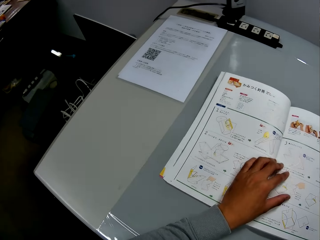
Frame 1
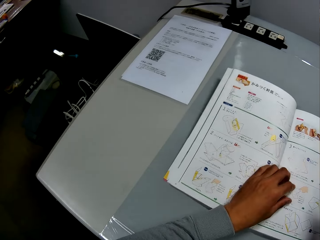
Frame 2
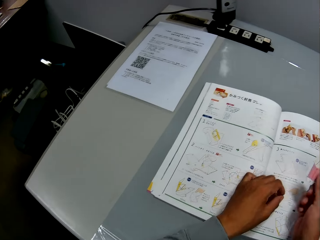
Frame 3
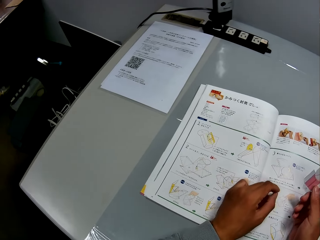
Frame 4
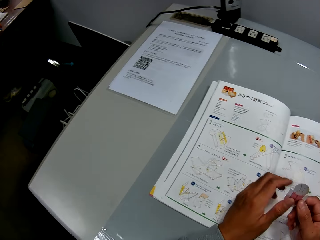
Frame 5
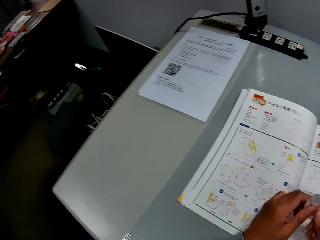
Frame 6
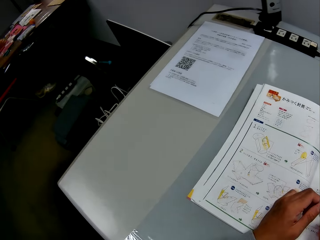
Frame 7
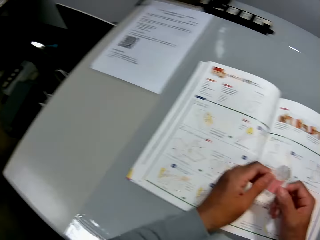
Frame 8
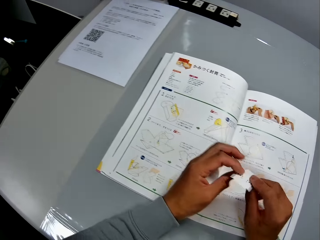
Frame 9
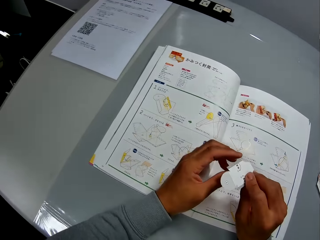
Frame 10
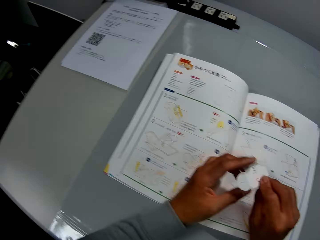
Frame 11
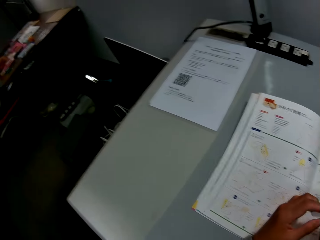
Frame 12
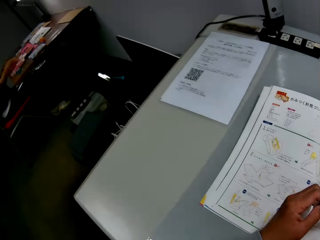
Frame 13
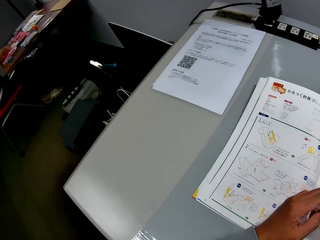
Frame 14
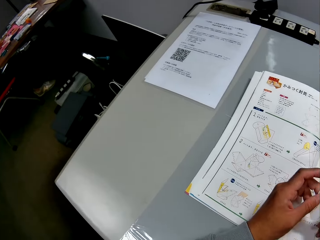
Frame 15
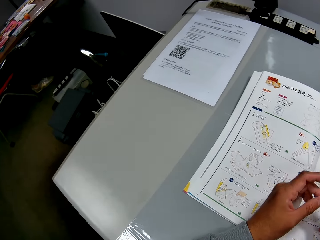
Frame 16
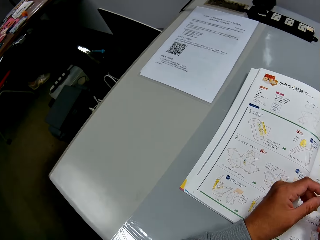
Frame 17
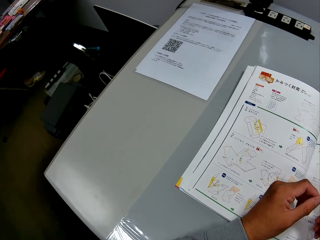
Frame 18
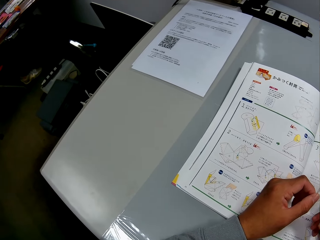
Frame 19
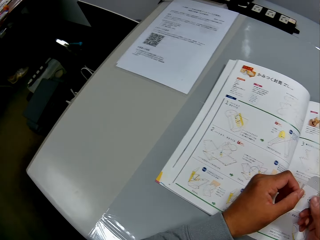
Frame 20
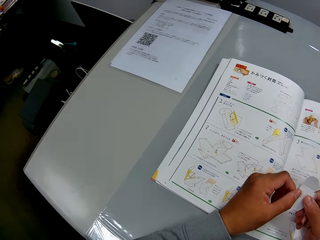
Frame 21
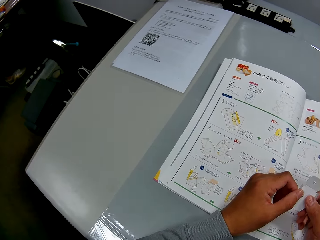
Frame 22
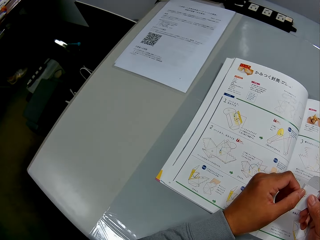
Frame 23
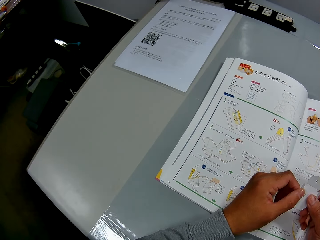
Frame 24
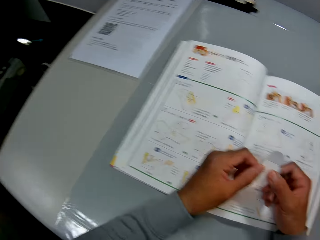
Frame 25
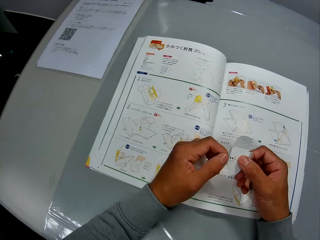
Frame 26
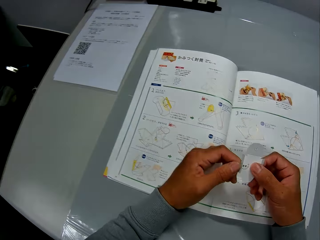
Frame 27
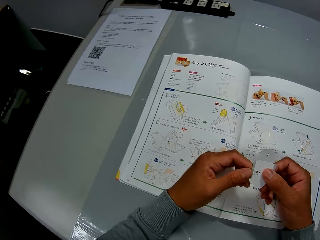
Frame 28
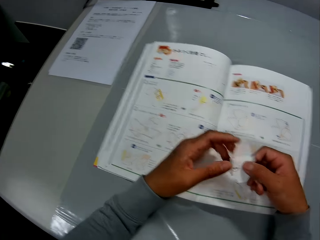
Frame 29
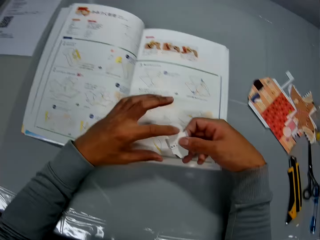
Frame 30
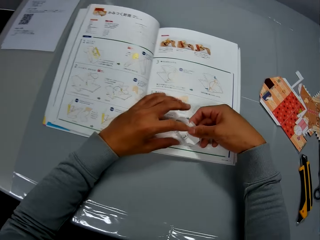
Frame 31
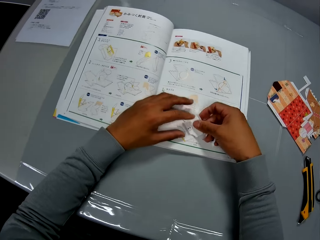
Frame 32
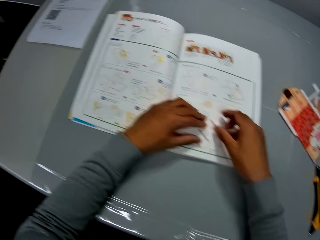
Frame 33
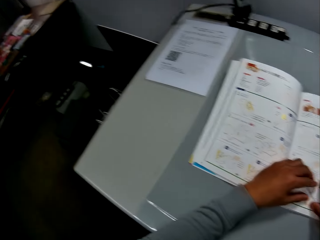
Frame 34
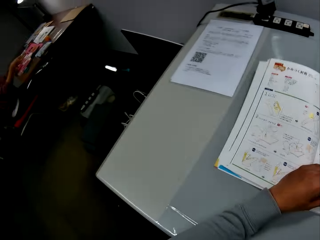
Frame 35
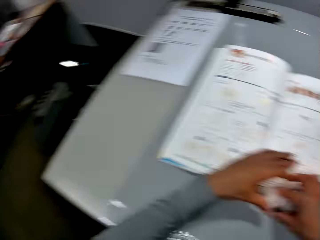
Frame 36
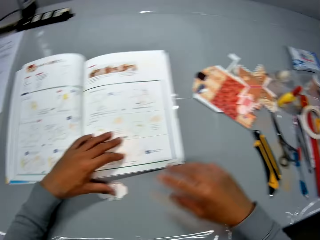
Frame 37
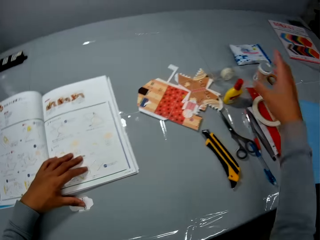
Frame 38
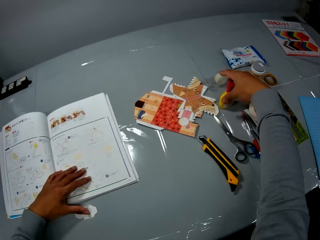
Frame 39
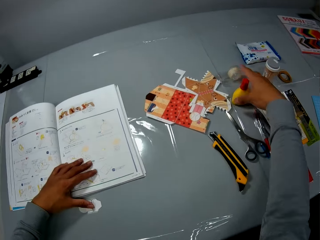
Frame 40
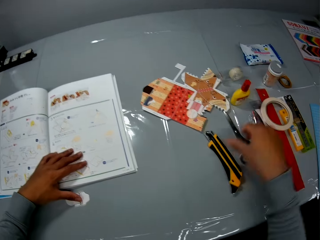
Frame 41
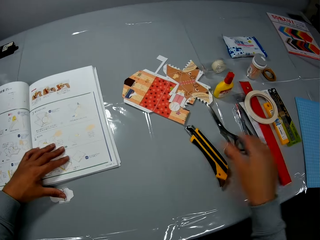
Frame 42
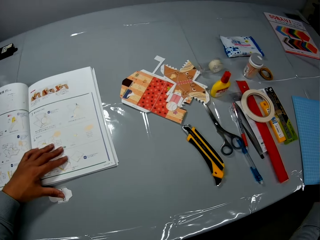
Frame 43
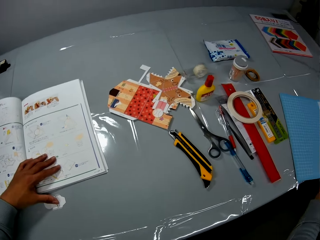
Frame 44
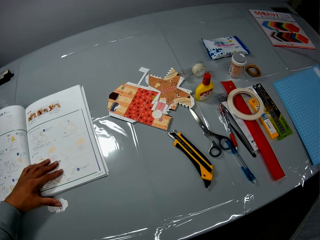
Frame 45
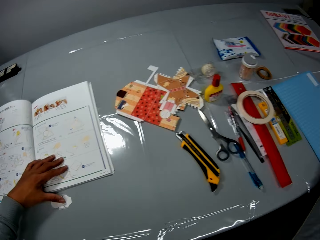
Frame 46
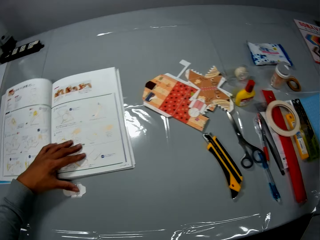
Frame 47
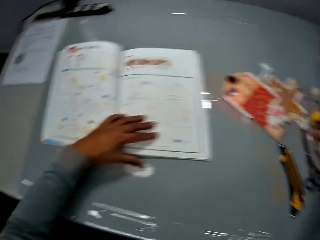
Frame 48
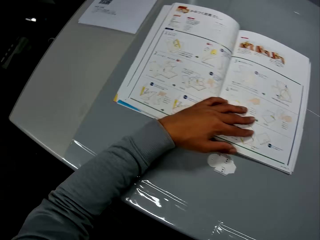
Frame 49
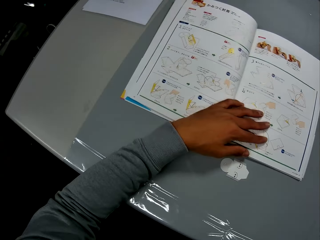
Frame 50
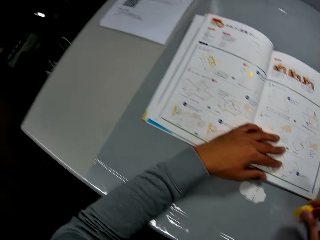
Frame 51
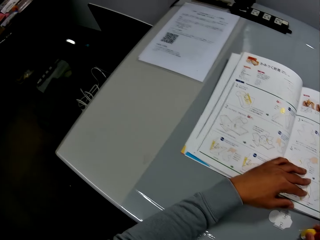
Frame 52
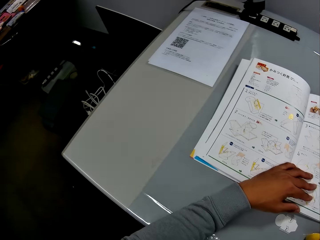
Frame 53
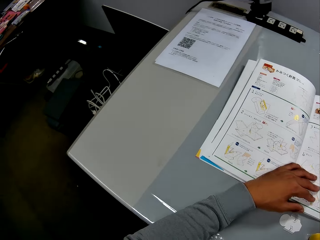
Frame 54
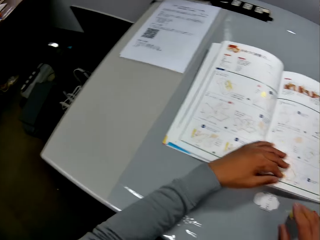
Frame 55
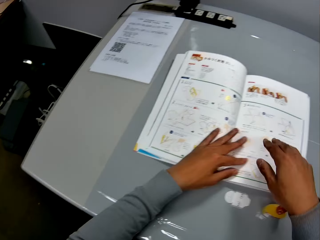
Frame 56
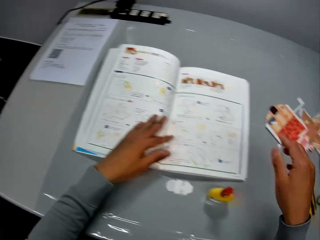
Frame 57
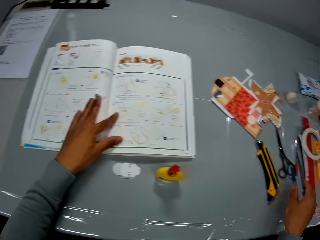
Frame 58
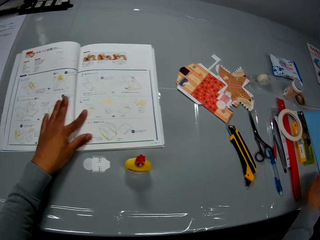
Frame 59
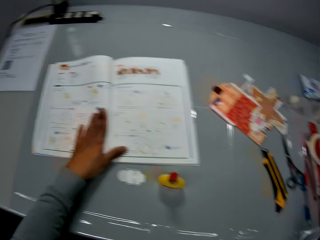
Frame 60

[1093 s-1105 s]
The camera wearer holds the cut out paper craft with his hands. He looks around. He stares at the cutout. He places the cut out paper craft on the craft book. He looks around. He places the cut out paper craft on the table. He touches a container with his right hand. He inspects a glue on the table. He touches a utility knife with his right hand. He touches a file. He adjusts the sheet on the table with his right hand. He moves the container on the table with his right hand. He looks aside.

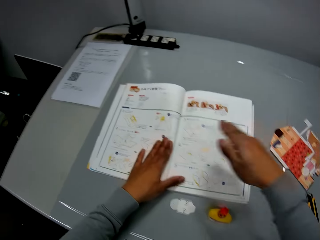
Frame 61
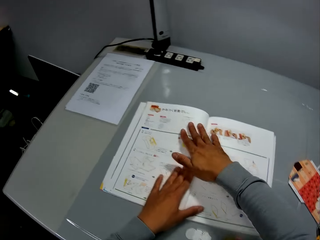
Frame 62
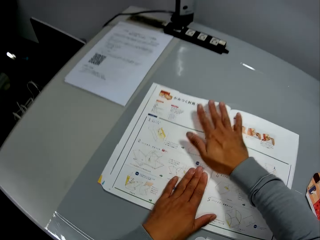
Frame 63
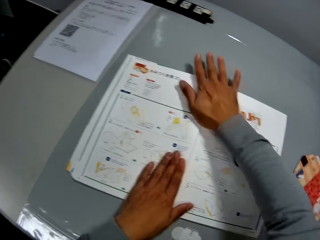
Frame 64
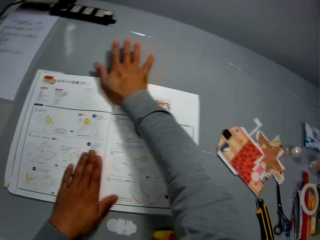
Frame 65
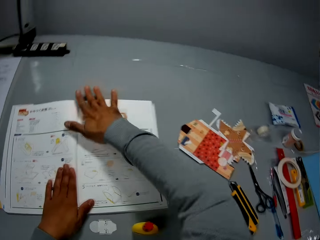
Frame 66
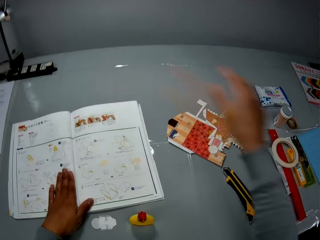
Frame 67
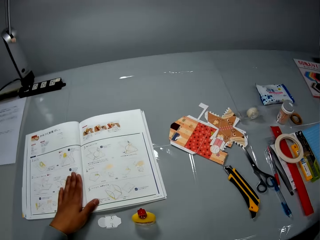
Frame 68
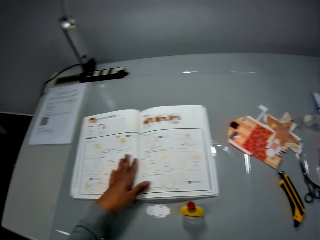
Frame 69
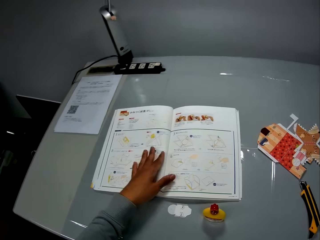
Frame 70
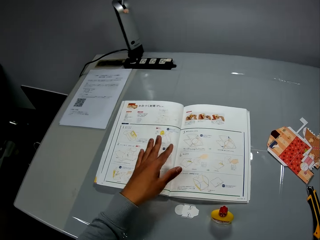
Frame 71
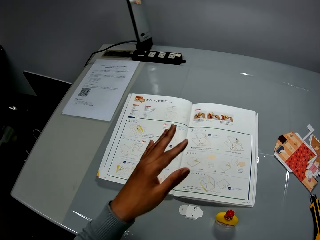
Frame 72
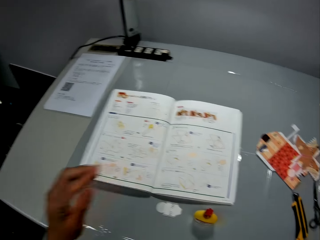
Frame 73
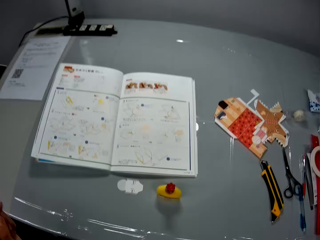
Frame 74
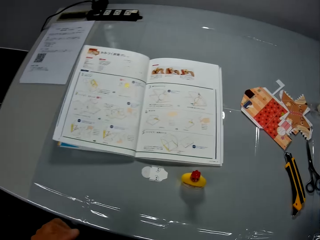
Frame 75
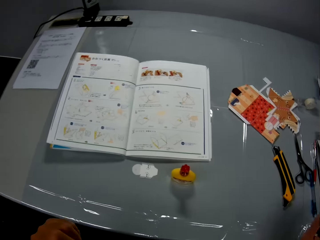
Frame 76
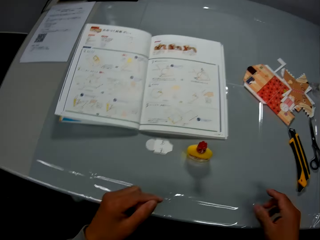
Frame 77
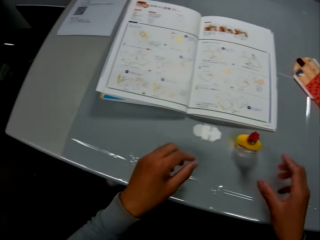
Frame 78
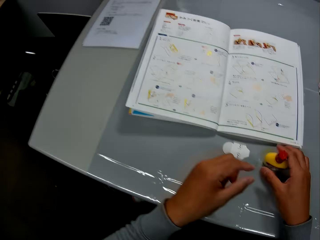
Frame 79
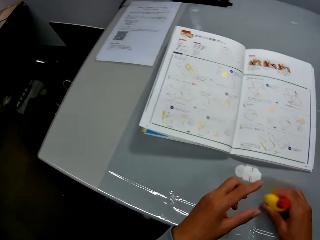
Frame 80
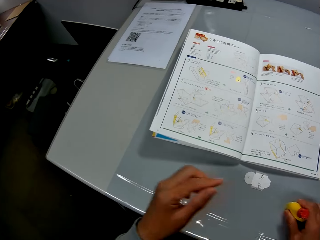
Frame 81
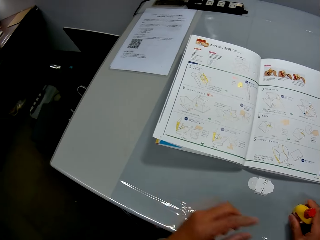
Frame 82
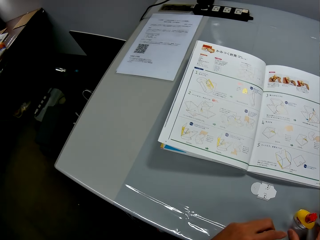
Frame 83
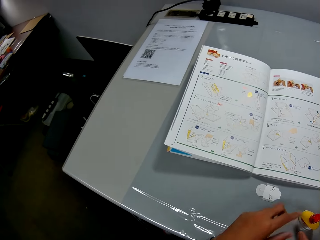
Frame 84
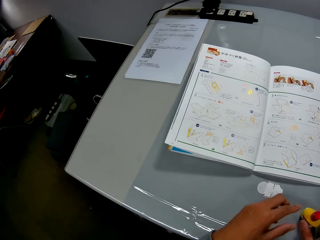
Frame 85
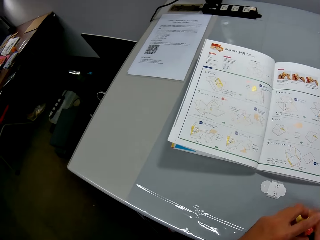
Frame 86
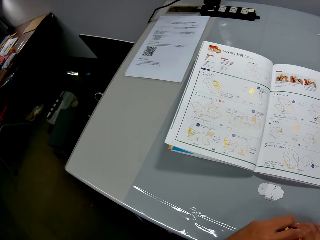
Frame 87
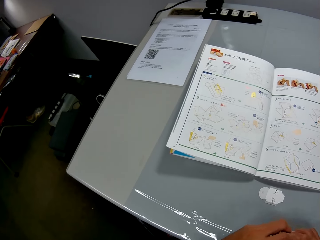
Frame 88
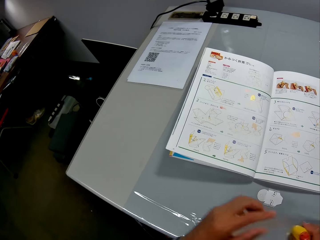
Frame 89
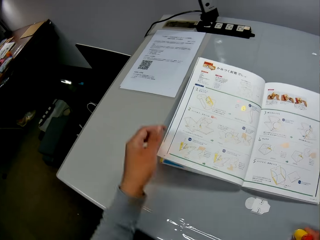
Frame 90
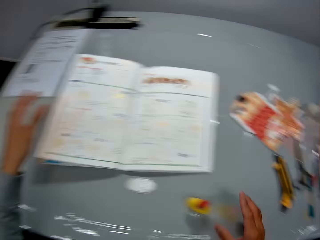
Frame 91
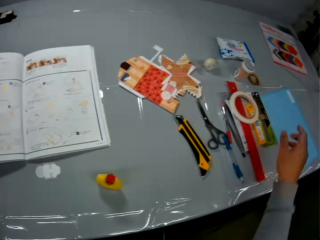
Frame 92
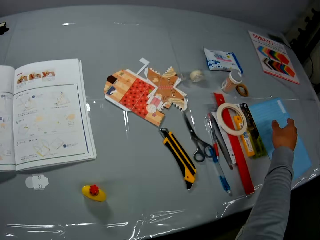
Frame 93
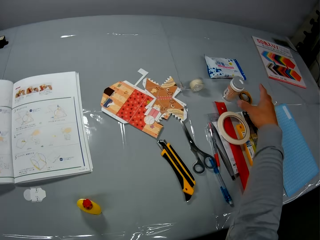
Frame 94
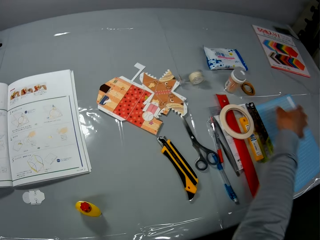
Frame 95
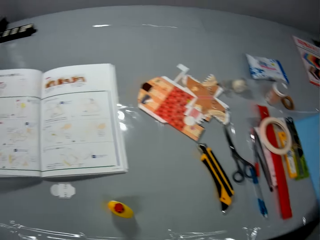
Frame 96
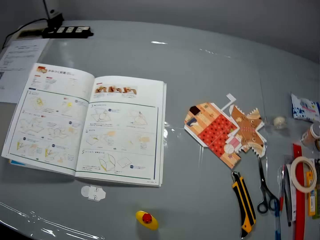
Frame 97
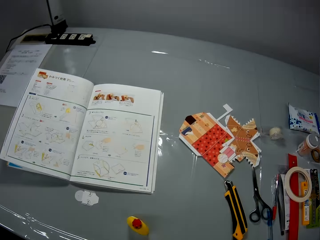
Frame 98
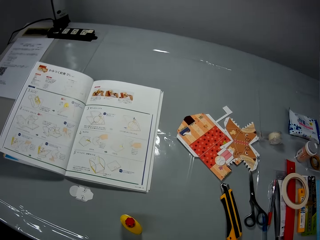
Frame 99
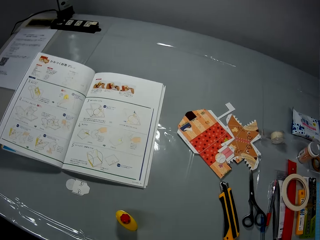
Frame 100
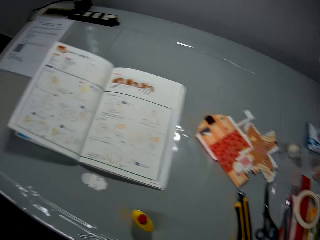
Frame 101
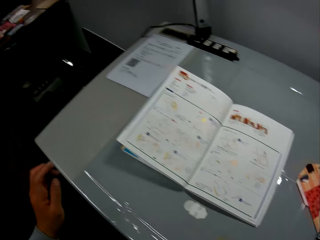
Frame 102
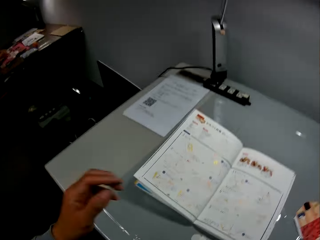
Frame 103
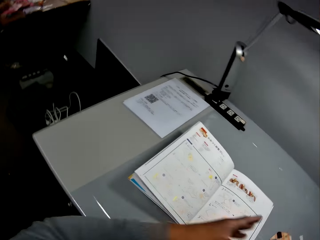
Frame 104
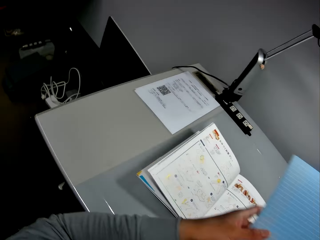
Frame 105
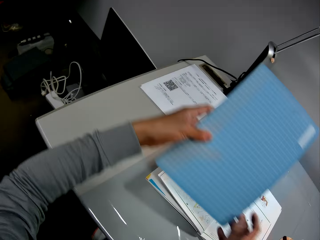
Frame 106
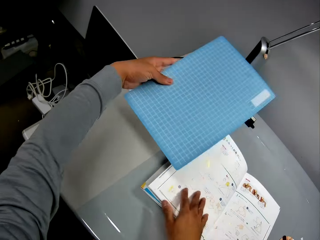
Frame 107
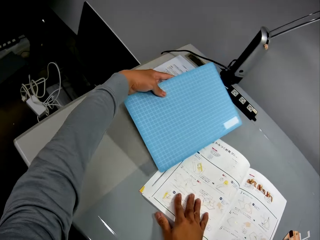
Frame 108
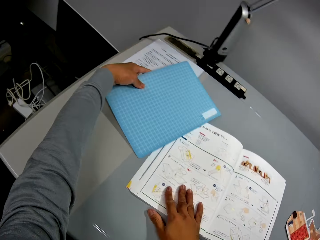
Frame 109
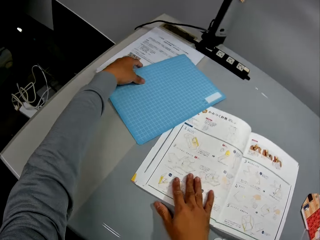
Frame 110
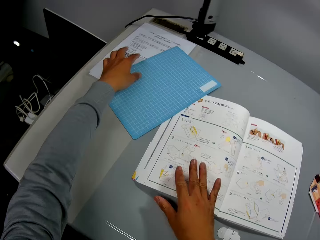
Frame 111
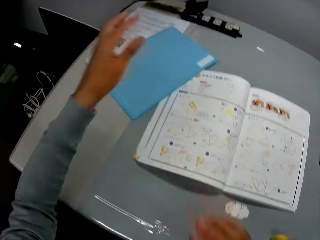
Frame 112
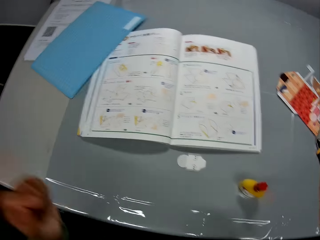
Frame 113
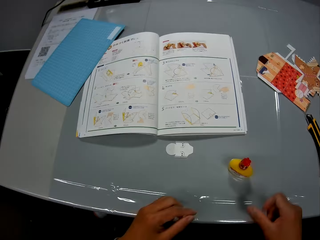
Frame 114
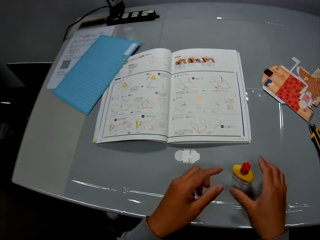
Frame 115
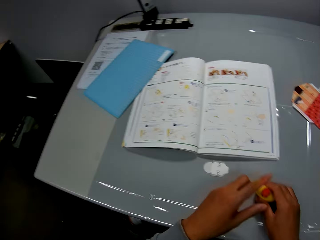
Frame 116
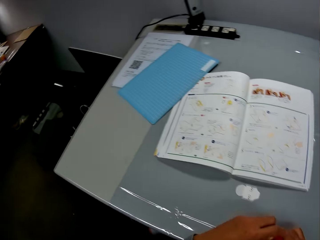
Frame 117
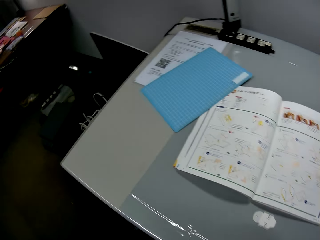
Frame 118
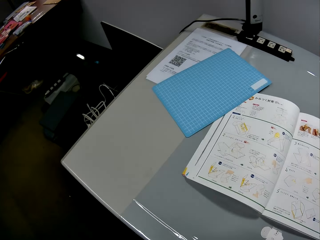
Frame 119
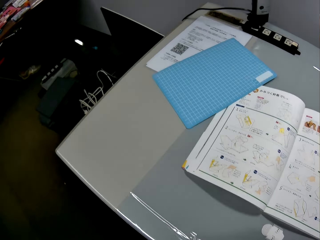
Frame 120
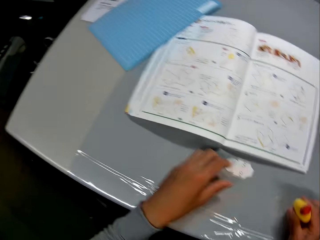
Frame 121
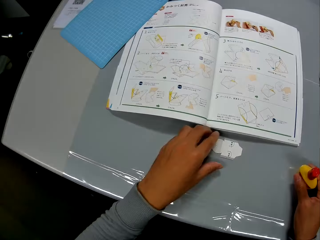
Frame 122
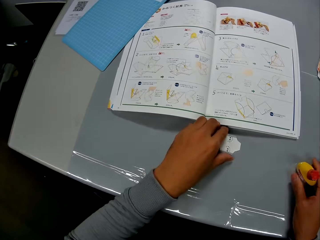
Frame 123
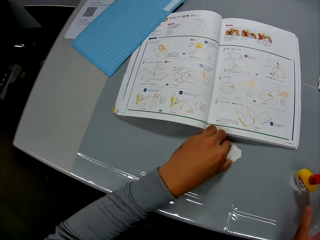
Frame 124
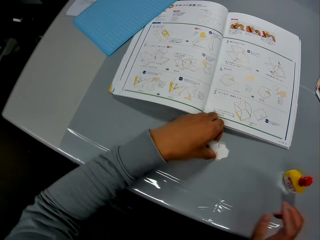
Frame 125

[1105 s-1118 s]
The camera wearer touches the book. He adjusts the craft book with his hands. He stares at the book. He picks a glue from the table. He holds the container on the table with his hands. He moves the container on the table with his right hand. He looks around. He picks up a sheet from the table with his right hand. He passes the sheet from his right hand to his left hand. He holds a folder. He drops the sheet on the table. He picks up the container with his hands. He stares at the book. He drops the container on the table with his hands.
